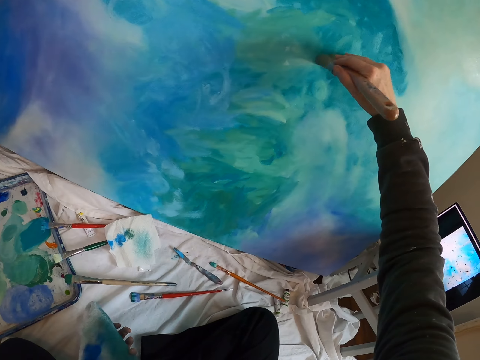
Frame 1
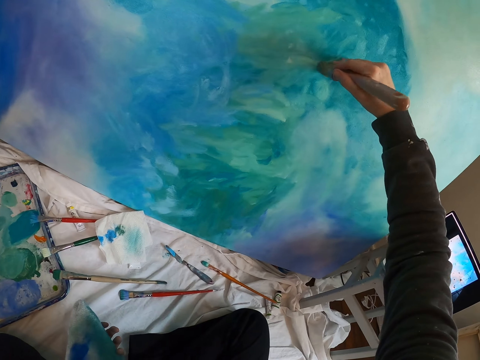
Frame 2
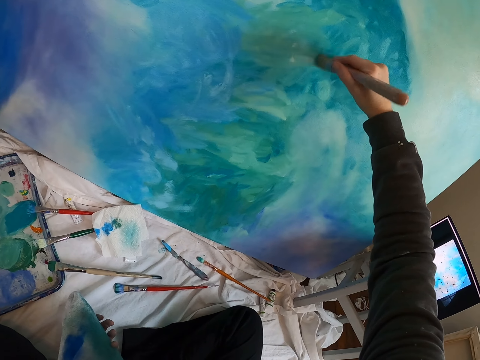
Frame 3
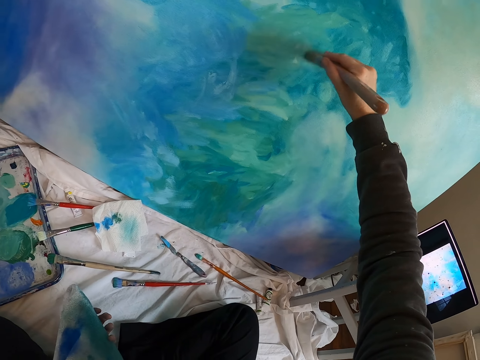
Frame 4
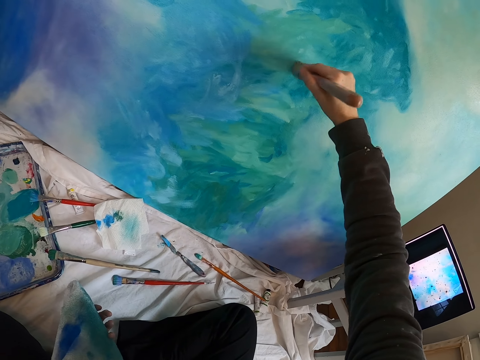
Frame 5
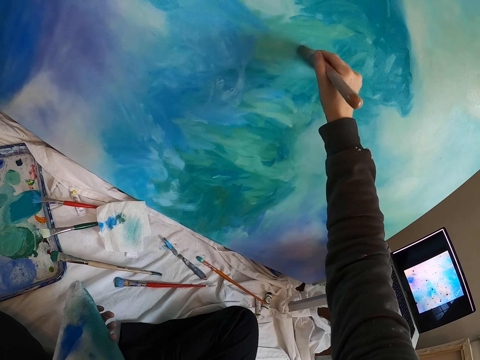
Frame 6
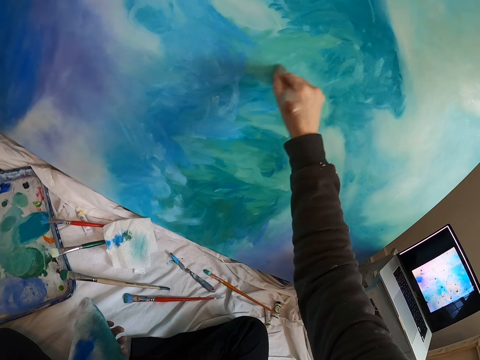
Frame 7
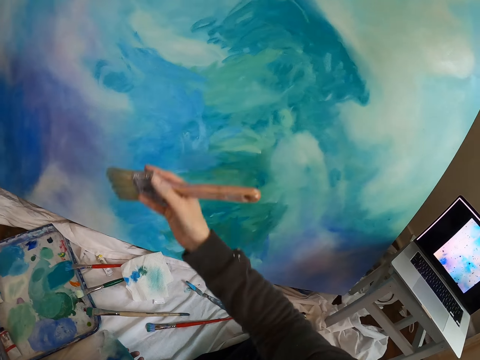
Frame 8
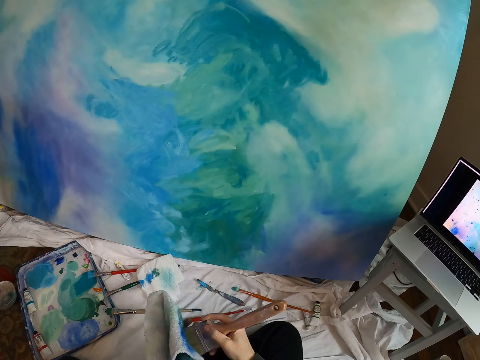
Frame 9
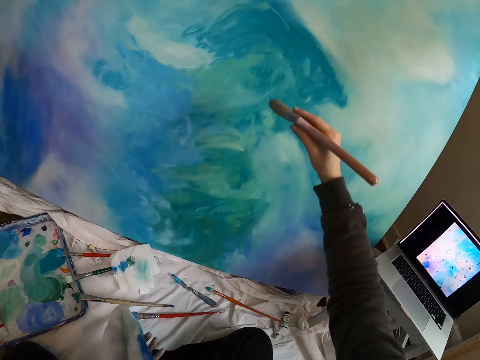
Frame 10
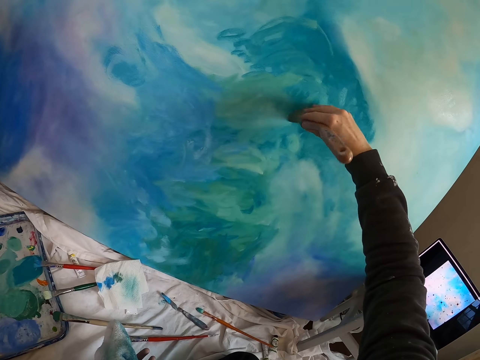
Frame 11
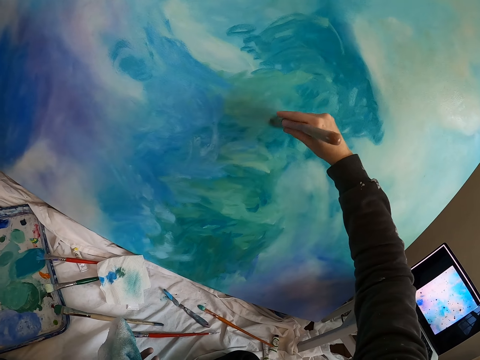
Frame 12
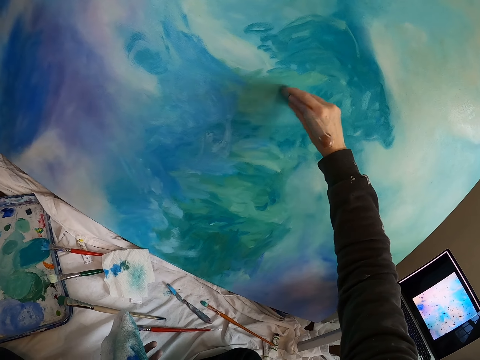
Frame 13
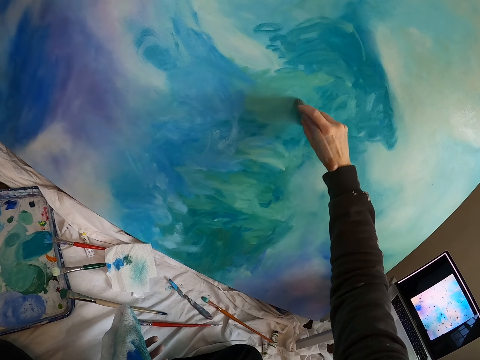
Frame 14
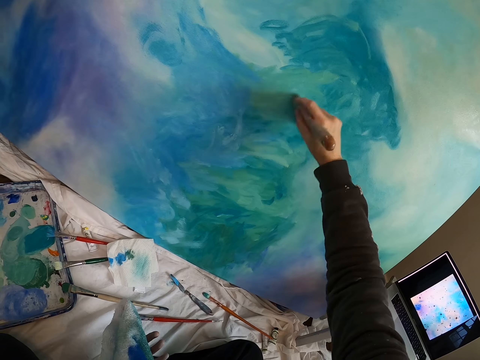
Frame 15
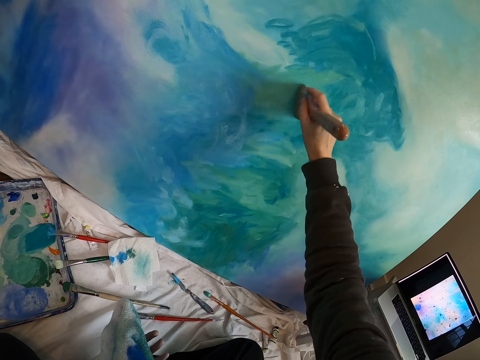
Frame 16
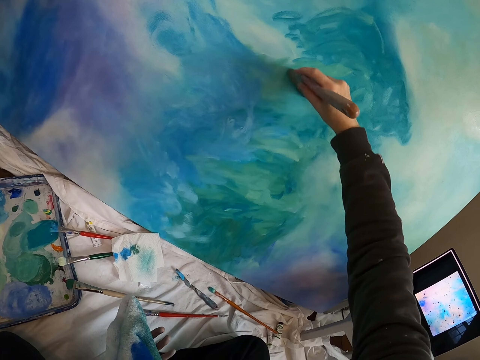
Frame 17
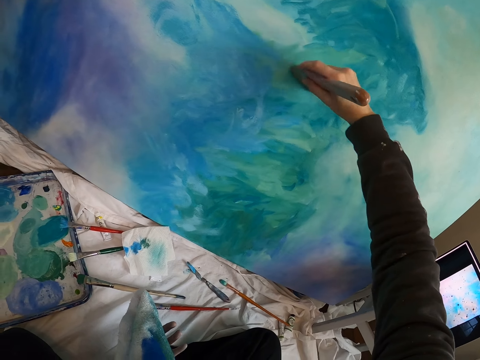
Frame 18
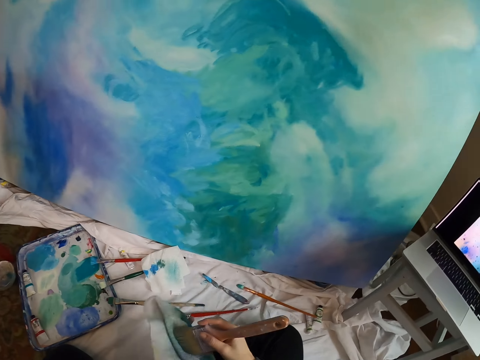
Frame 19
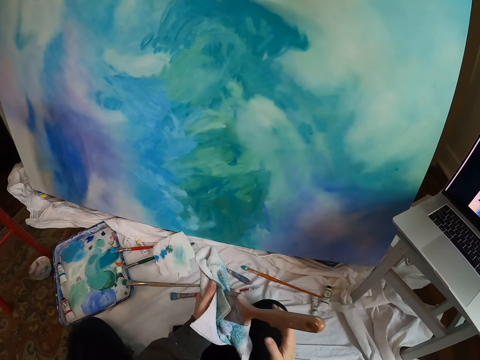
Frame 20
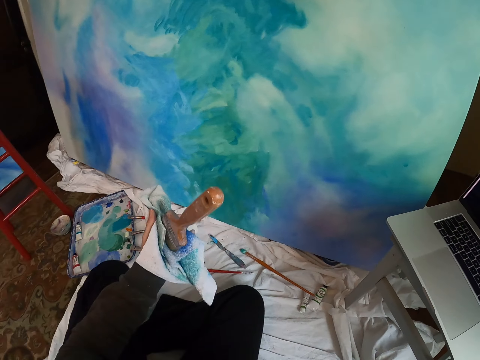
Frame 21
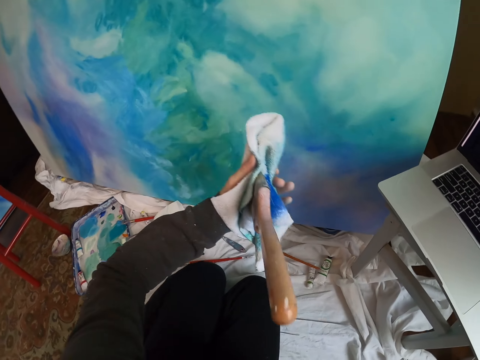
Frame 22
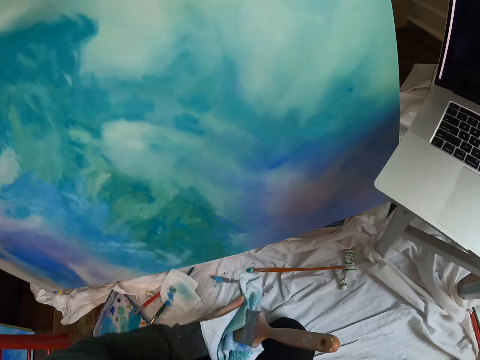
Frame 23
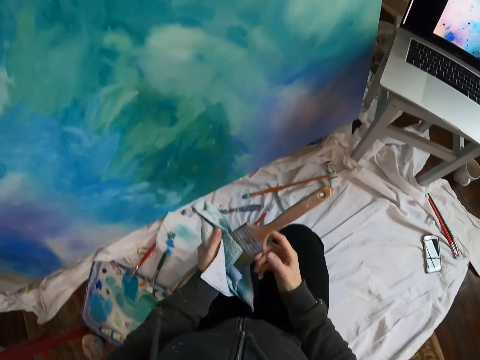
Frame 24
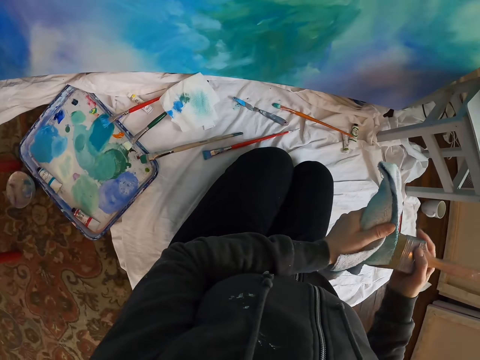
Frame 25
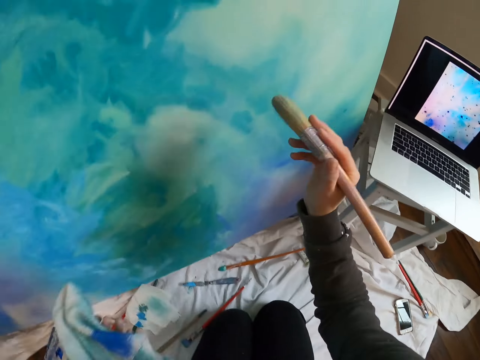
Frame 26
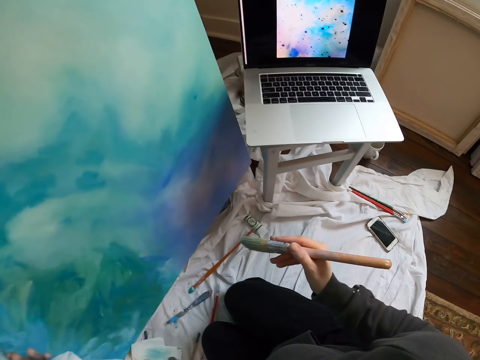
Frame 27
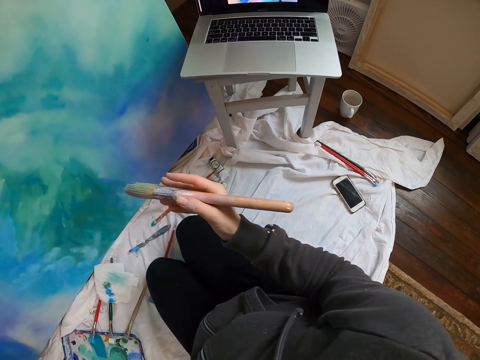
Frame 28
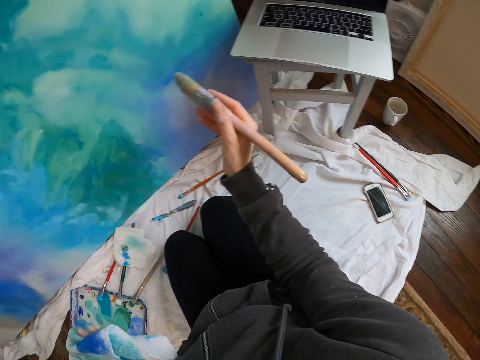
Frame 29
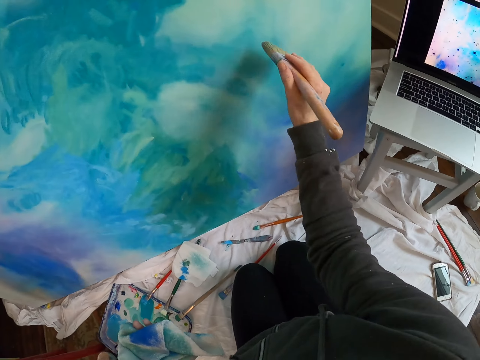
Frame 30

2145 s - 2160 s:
The camera wearer lifts the paintbrush. They paint the board with the paintbrush. They move the paintbrush. They wipe the paintbrush on the cloth. They lift the paintbrush. They paint the board with the paintbrush. They wipe the paintbrush on the cloth. They place the paintbrush on the cloth. They move the right hand. They look around. They lift the paintbrush. They look at the laptop.

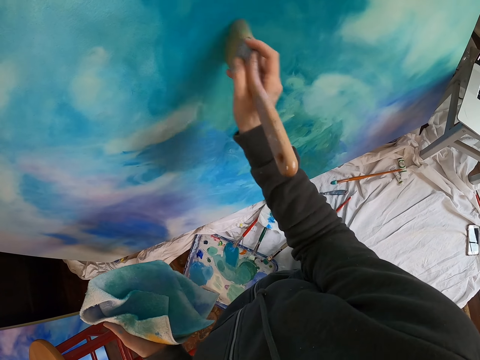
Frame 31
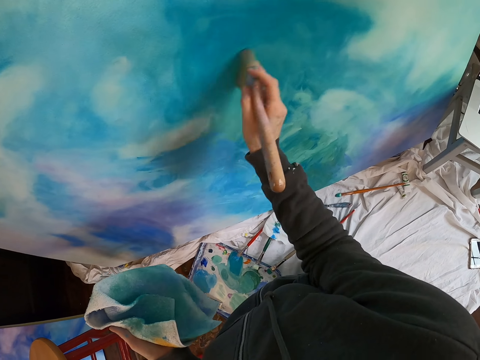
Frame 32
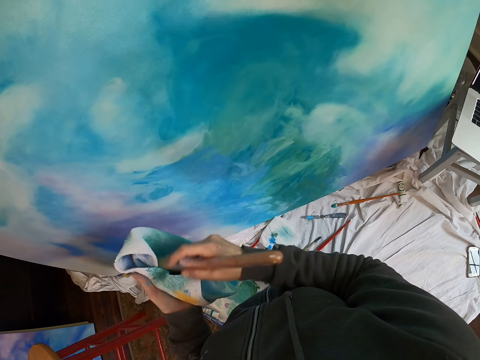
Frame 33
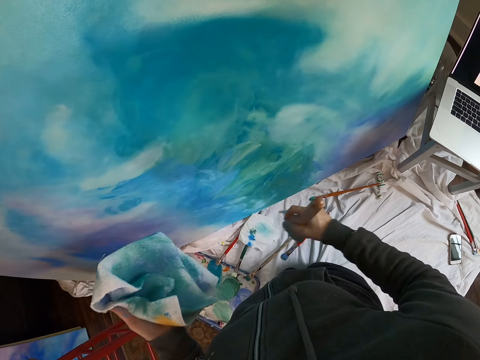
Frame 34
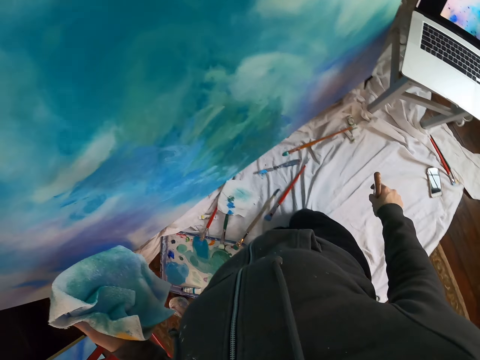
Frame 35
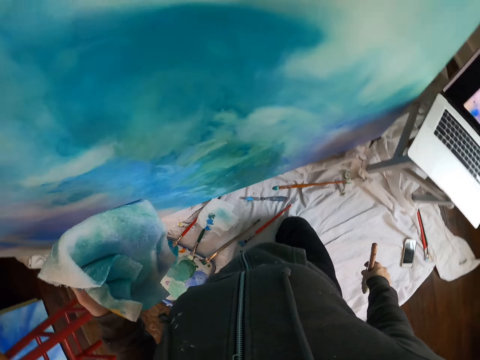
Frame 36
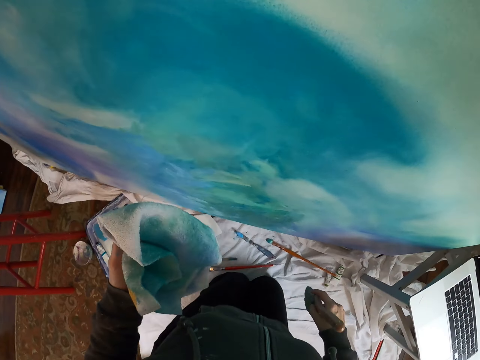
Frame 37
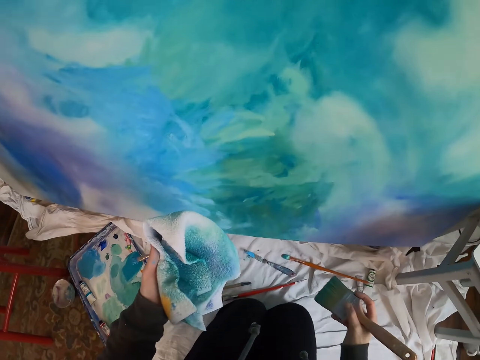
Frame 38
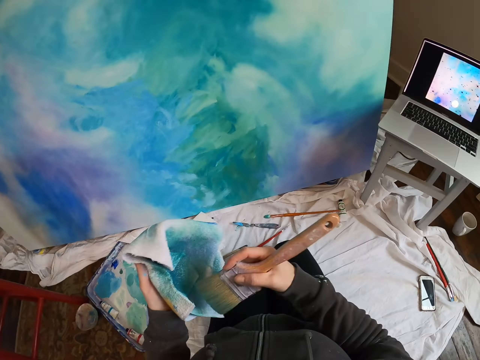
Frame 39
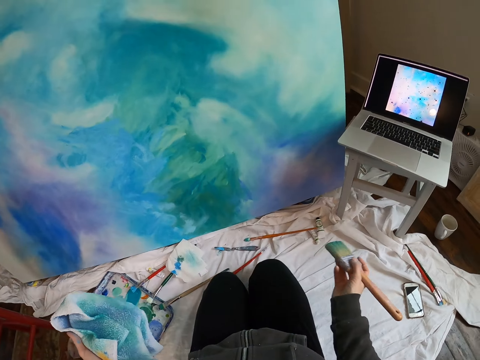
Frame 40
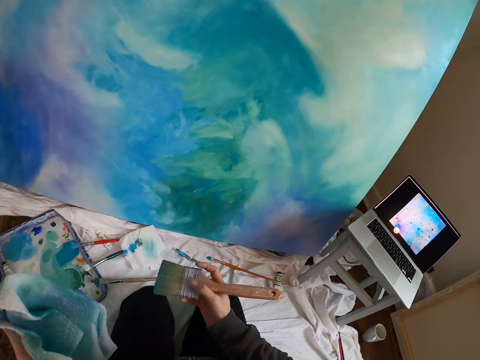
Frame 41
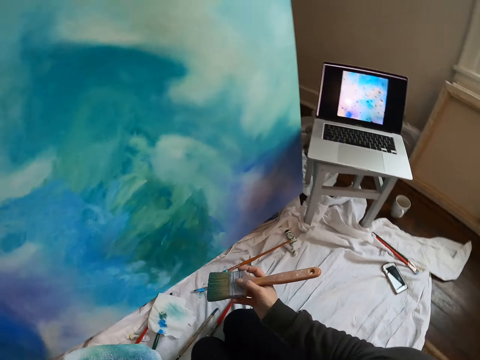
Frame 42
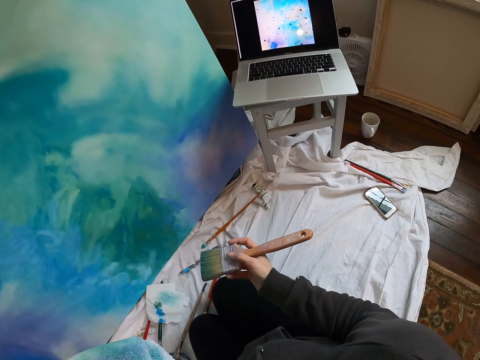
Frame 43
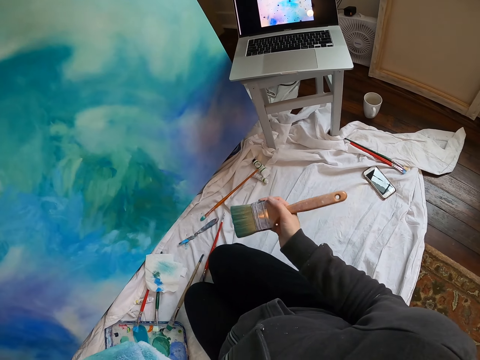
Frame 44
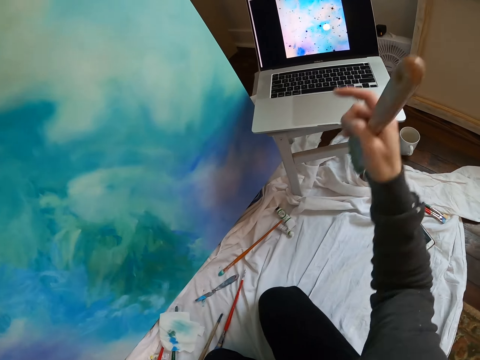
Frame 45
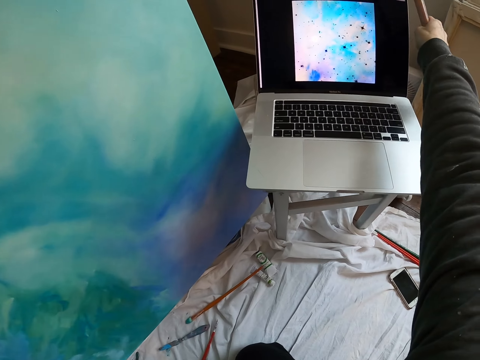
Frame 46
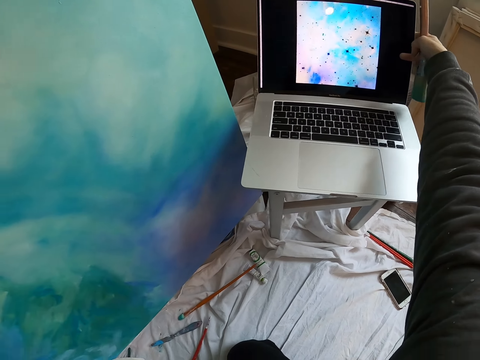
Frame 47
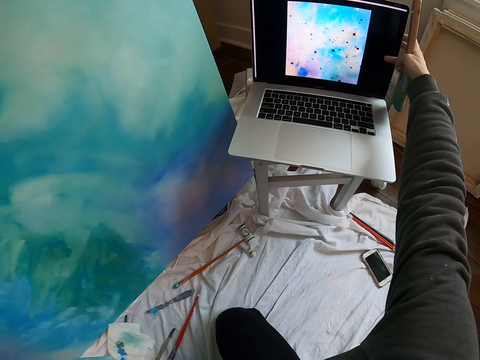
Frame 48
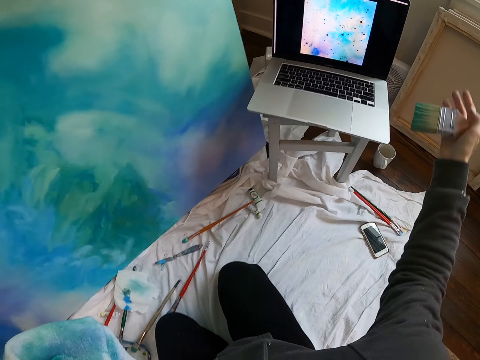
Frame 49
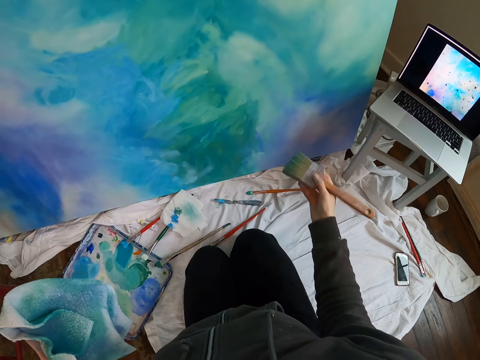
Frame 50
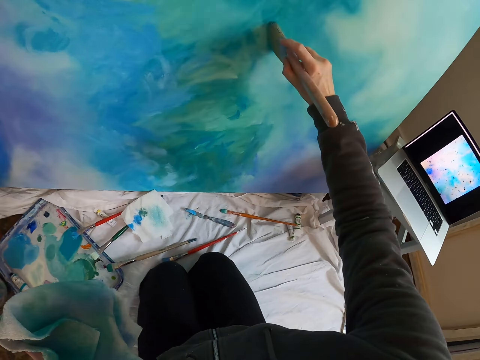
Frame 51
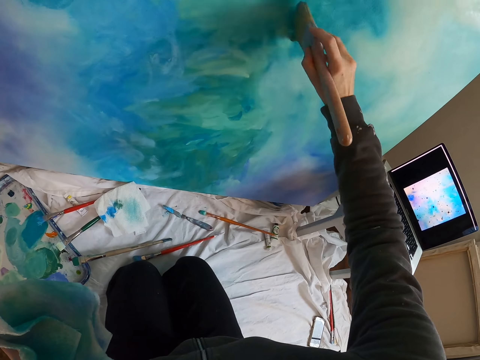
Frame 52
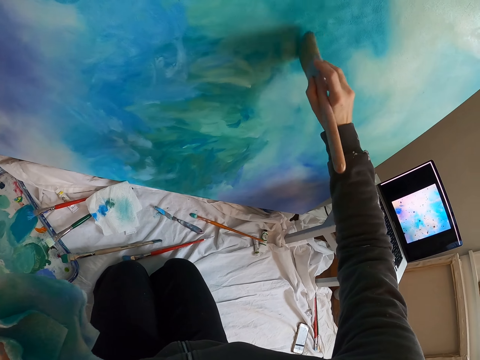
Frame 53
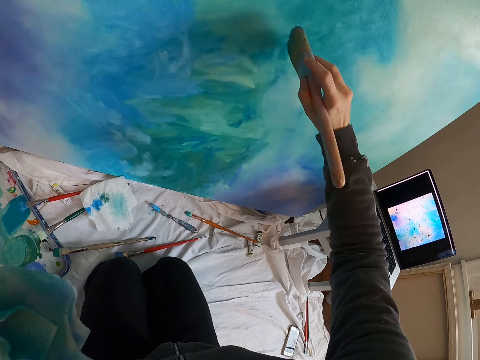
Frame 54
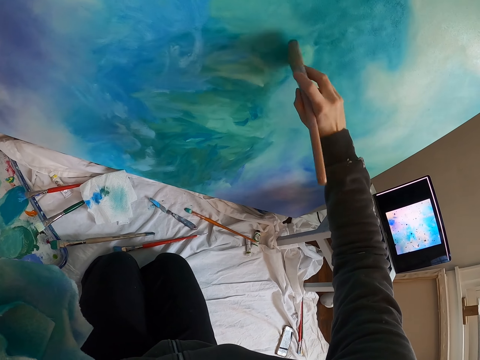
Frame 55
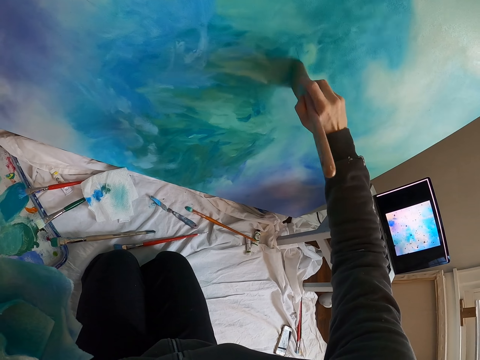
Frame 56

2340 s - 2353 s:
The camera wearer wipes the paint brush on the piece of cloth. They look around. They hold the paint brush. They move the laptop. They touch the laptop. They paint on the art board with the paint brush.
